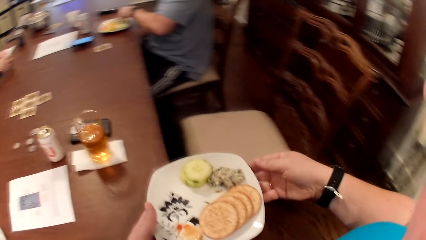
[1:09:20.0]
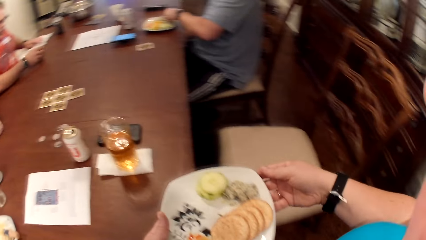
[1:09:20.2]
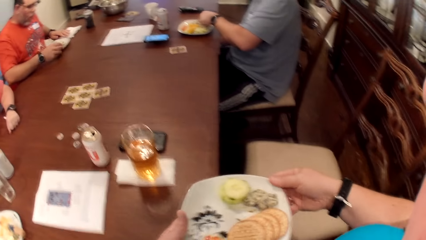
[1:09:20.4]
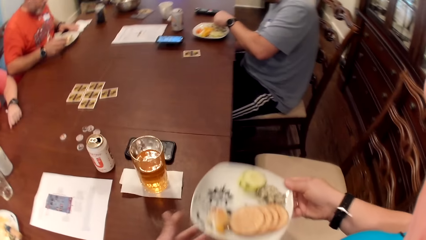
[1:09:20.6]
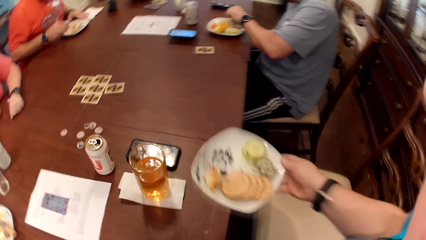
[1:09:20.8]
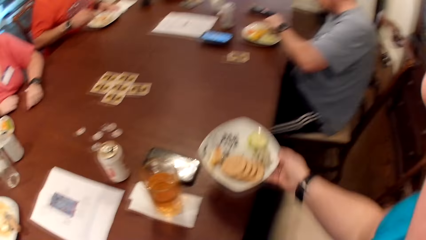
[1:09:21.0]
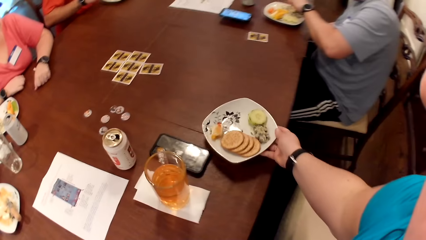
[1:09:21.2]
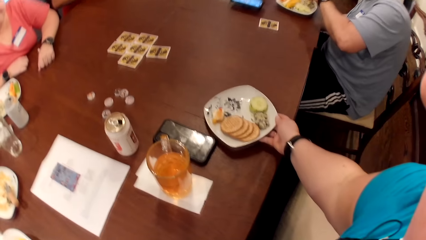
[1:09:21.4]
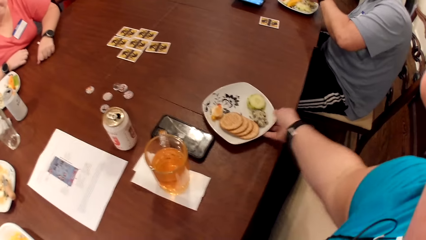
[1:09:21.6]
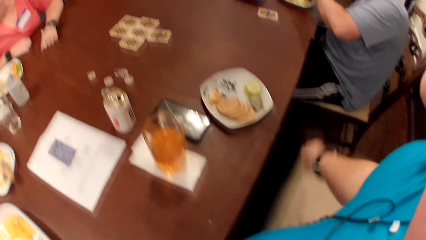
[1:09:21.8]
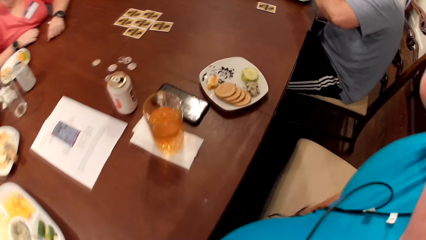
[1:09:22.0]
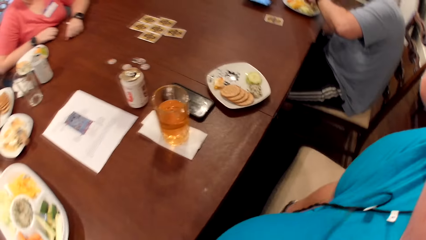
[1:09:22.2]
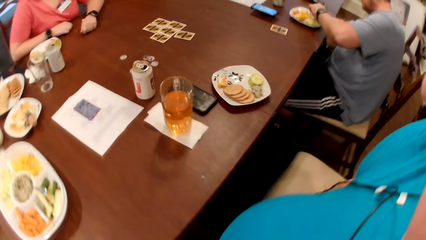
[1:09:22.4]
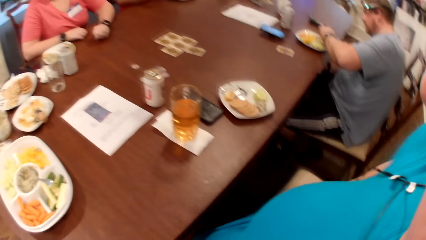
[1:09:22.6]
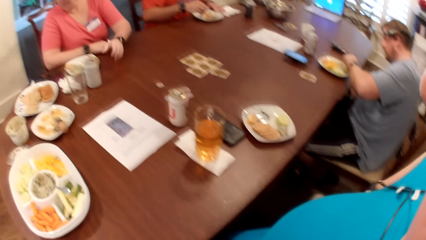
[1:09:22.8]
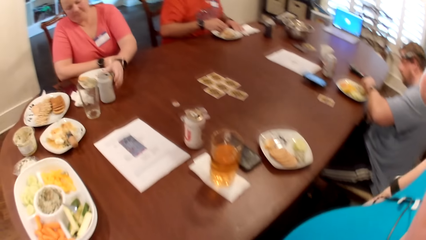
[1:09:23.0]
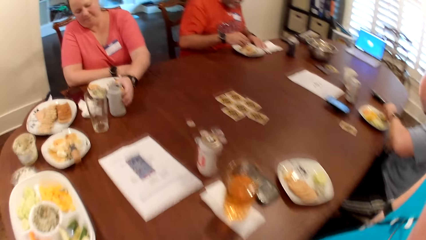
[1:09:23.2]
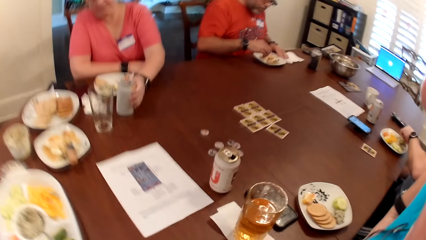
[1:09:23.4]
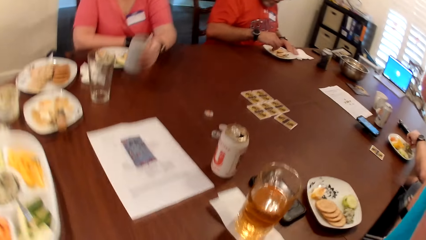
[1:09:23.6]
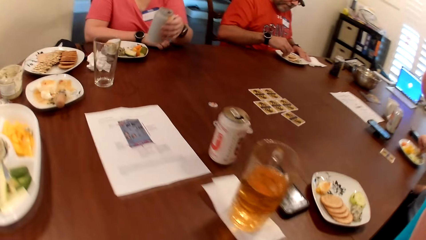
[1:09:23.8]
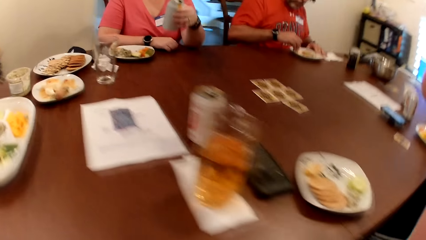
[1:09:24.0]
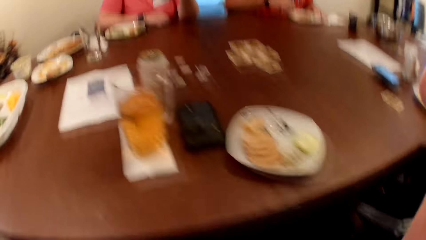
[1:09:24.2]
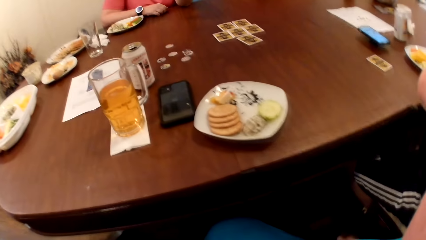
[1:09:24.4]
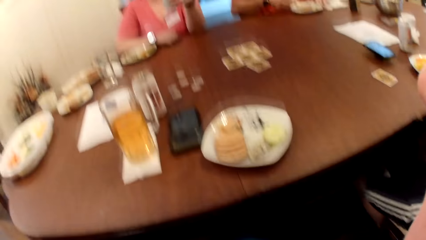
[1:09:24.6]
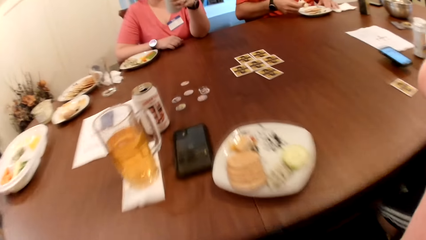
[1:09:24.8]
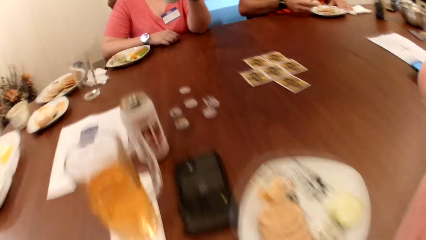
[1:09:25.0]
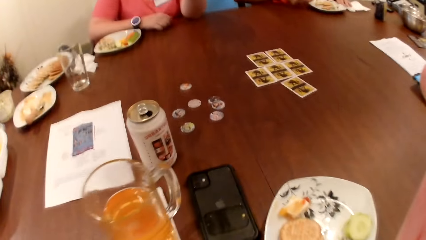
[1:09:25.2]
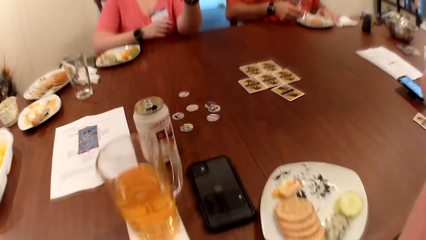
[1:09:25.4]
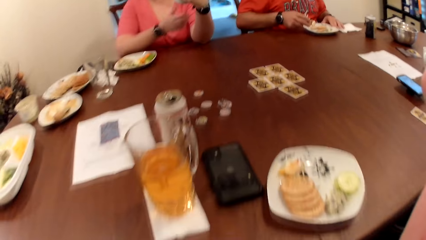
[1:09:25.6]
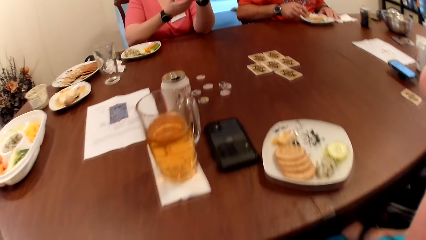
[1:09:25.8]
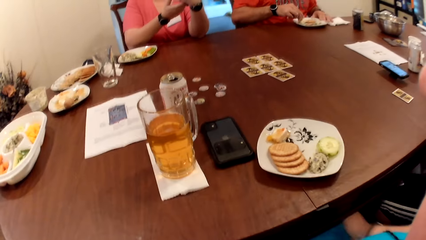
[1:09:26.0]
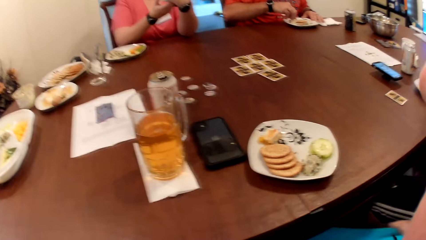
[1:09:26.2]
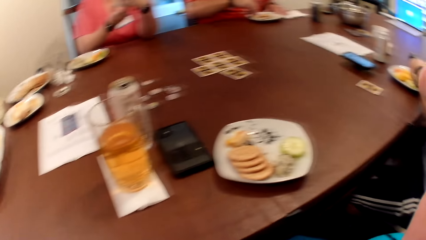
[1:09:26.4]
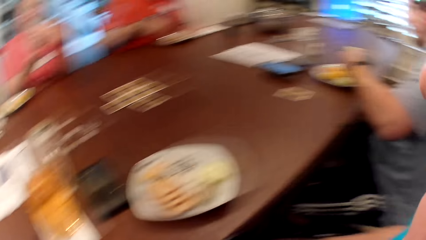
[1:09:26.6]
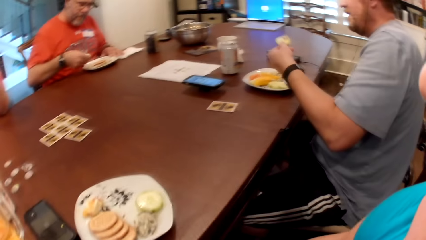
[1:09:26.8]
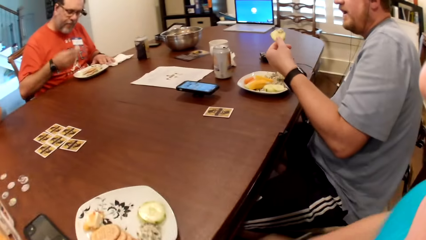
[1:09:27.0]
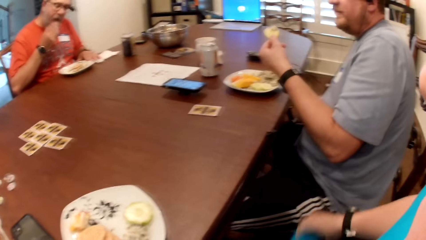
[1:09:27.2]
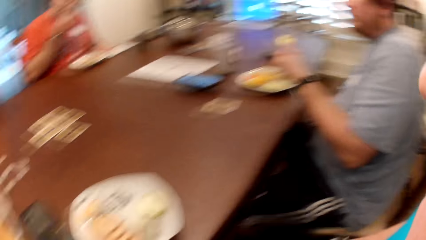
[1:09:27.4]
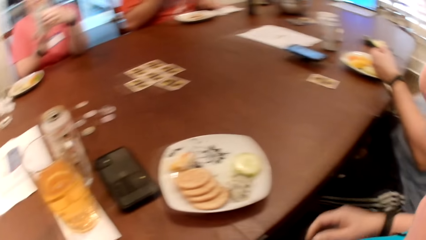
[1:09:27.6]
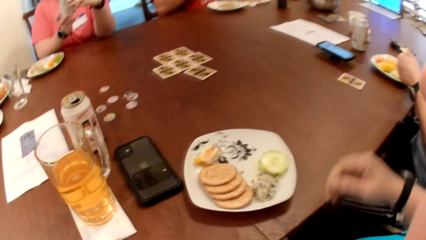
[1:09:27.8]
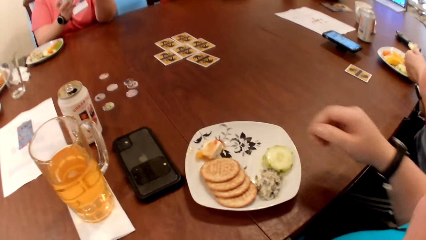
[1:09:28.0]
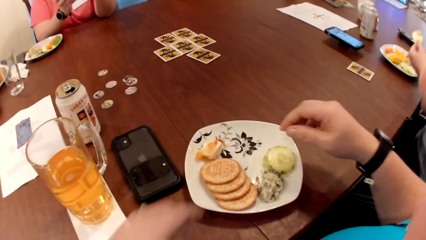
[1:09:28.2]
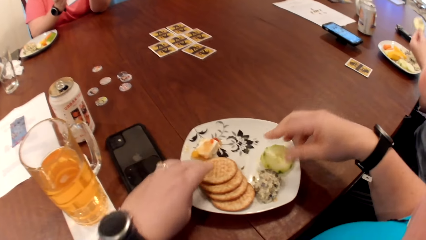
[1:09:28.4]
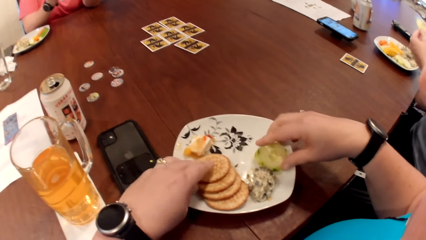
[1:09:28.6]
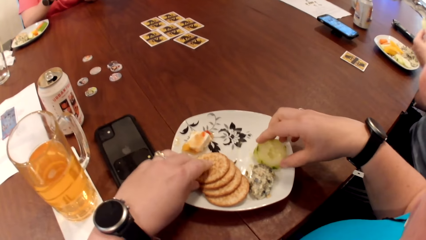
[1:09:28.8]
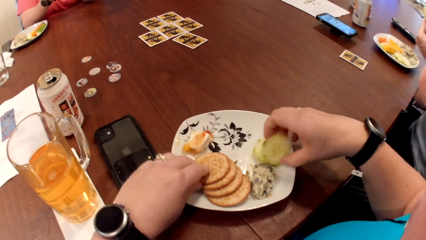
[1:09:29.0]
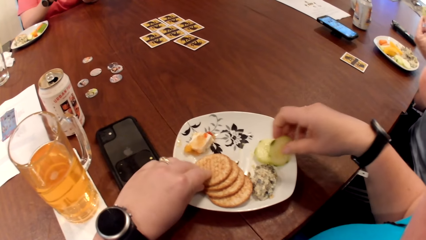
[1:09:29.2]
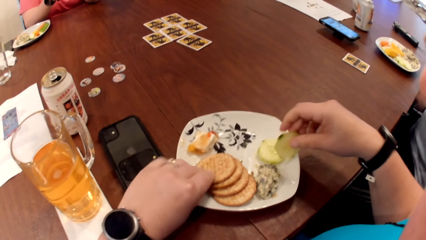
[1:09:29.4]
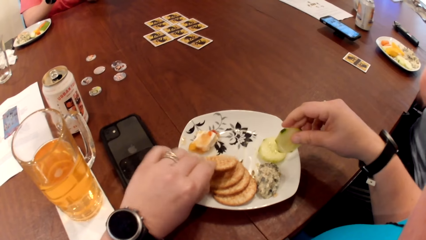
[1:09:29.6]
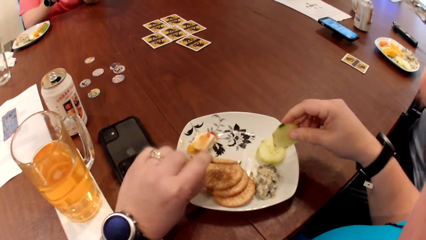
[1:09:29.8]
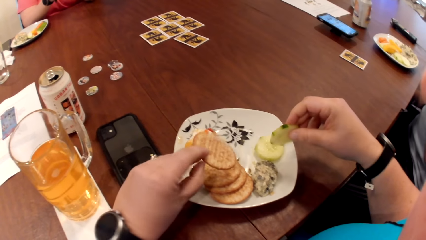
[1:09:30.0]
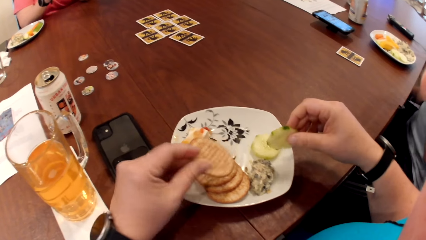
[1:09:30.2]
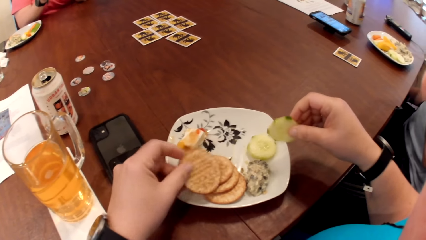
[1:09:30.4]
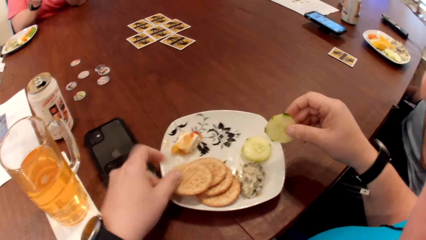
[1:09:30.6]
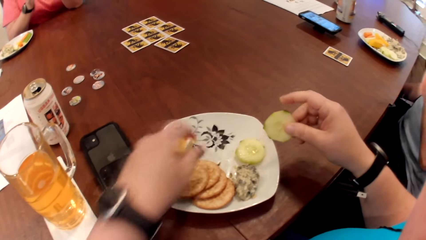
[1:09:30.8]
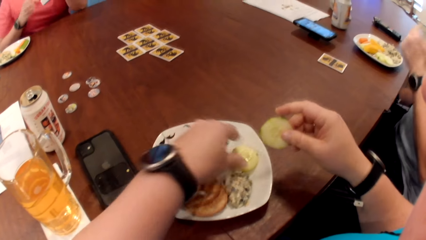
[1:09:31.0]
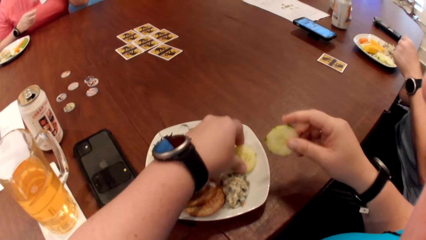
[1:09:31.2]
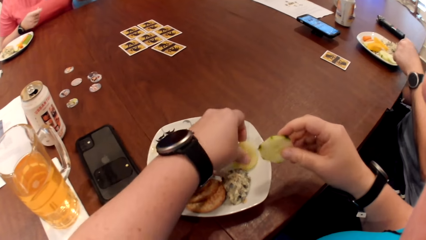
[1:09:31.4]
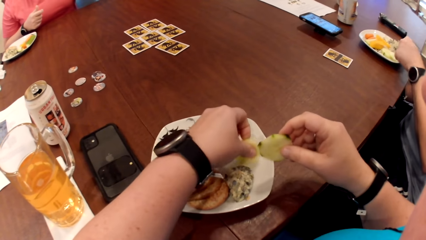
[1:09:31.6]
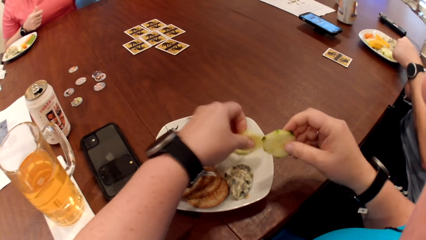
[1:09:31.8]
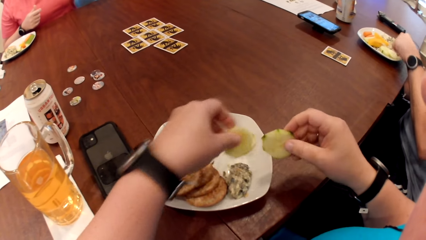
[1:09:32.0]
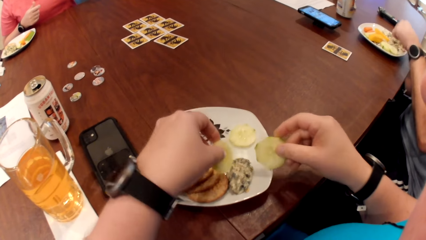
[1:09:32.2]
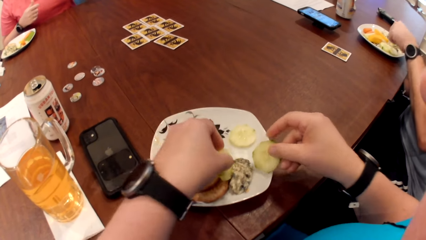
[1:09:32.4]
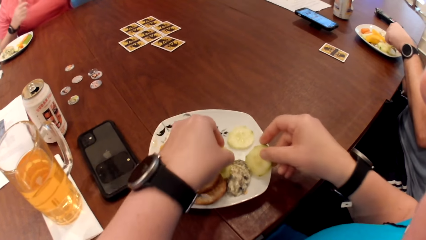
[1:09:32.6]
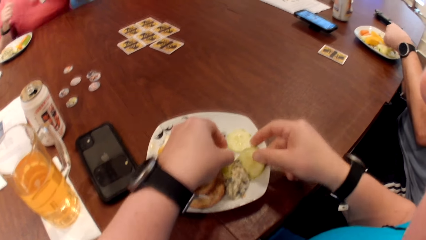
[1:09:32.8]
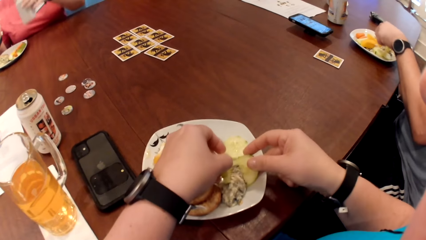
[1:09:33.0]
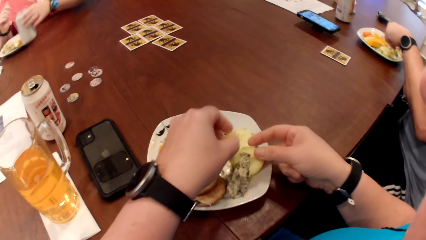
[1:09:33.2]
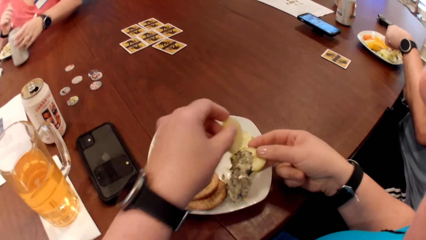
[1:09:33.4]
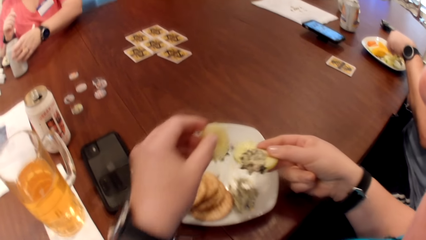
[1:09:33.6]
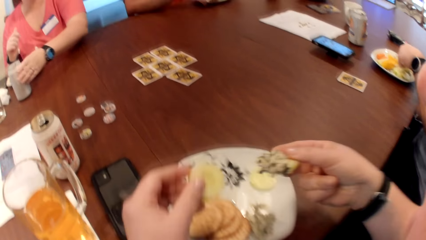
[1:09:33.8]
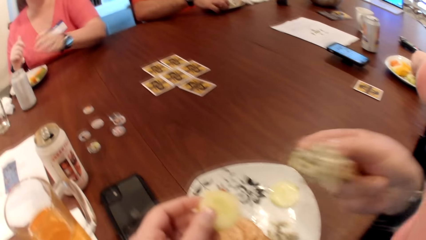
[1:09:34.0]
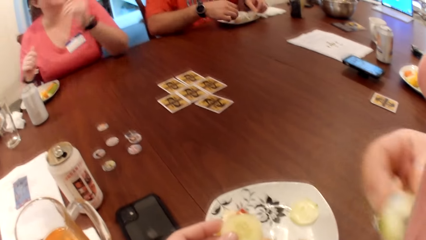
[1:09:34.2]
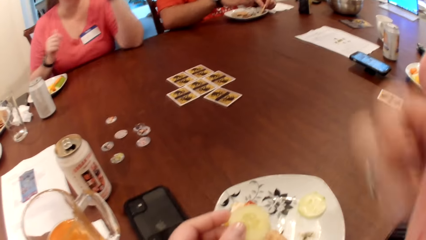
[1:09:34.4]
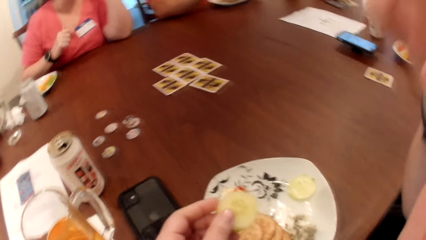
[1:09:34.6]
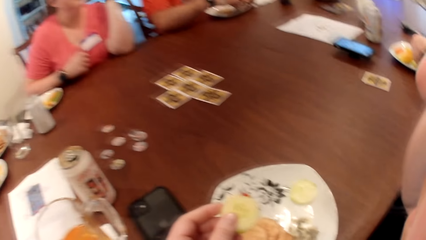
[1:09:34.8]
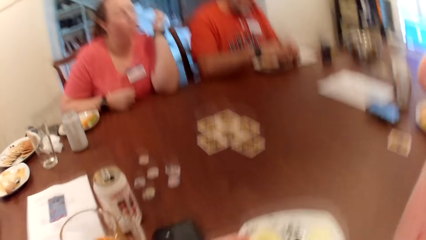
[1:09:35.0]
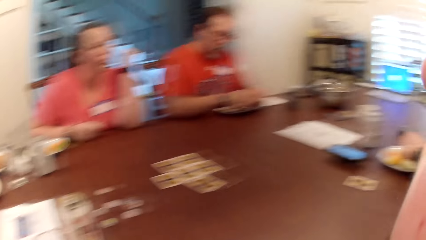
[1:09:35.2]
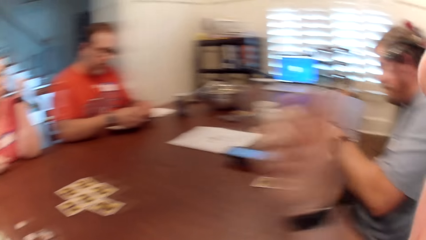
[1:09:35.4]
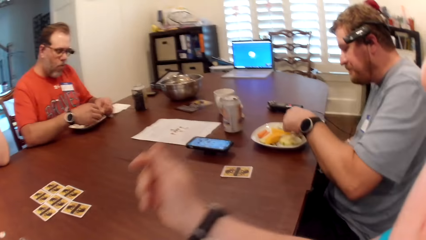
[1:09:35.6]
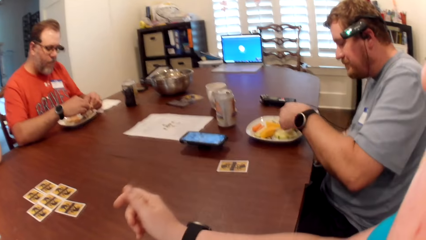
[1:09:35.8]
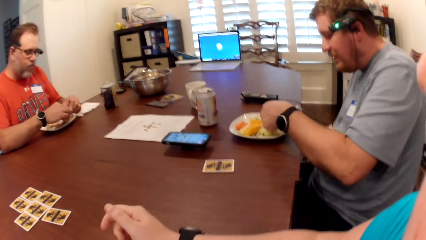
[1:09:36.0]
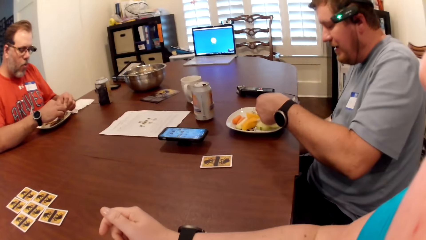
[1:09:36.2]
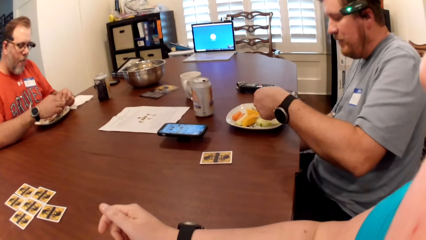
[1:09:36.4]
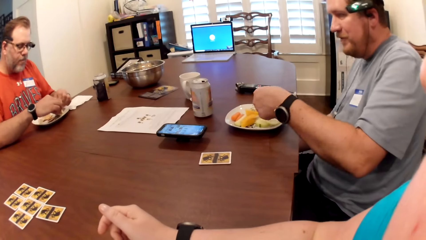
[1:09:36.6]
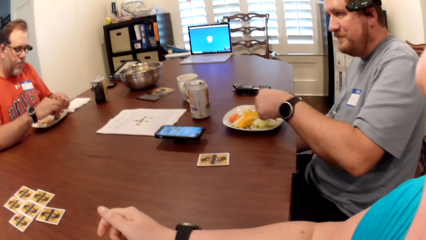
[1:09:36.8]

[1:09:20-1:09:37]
The camera wearer passes the plate from her left hand to her right hand. She drops the plate on the table with her right hand. A man sorts the food in the plate with his left hand. Another man sorts the food in the plate with his right hand. A woman carries the can bottle from the table with her left hand. The first man eats food from the plate with his left hand. The other man eats food from the plate with his right hand. The first man interacts with the other man, the woman and the camera wearer at the table. The camera wearer picks a slice of banana from the plate with her right hand. She picks a cookie from the plate with her left hand. She drops the cookie in the plate with her left hand. She picks a slice of banana from the plate with her left hand. She mixes crisps with cream. She takes the mayonnaise on the plate with the slices of banana in both hands. She puts the mixture in her mouth. She eats the slice of banana in her right hand.
